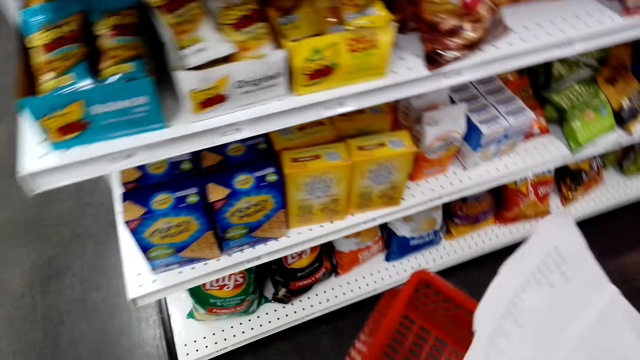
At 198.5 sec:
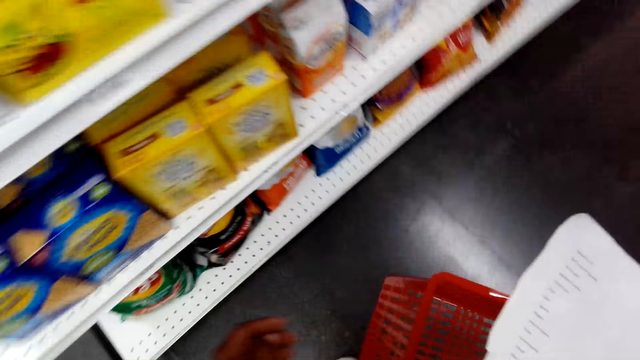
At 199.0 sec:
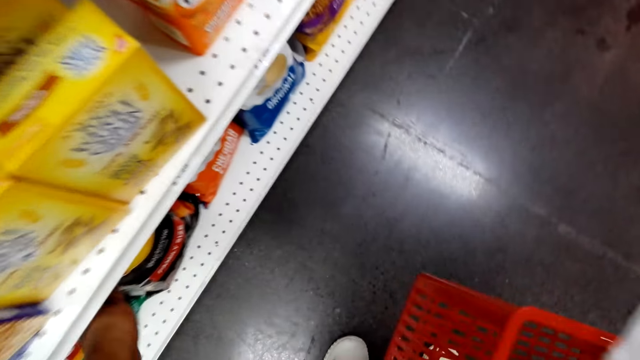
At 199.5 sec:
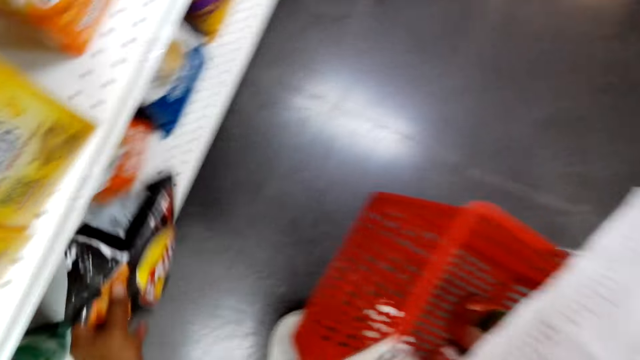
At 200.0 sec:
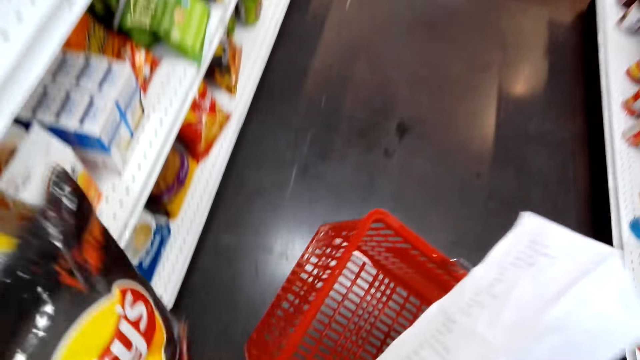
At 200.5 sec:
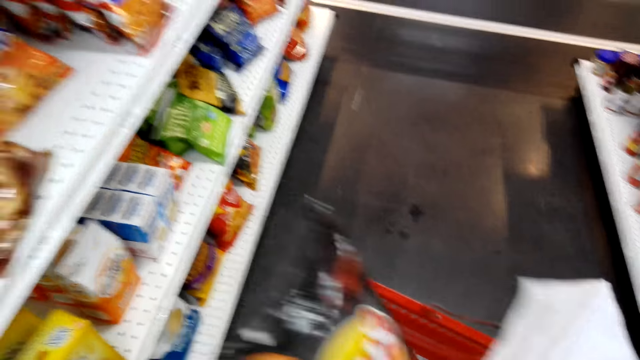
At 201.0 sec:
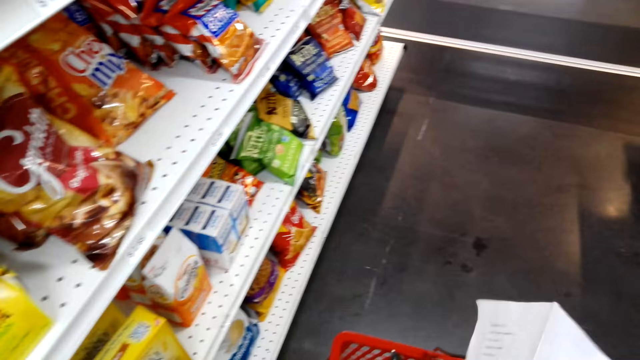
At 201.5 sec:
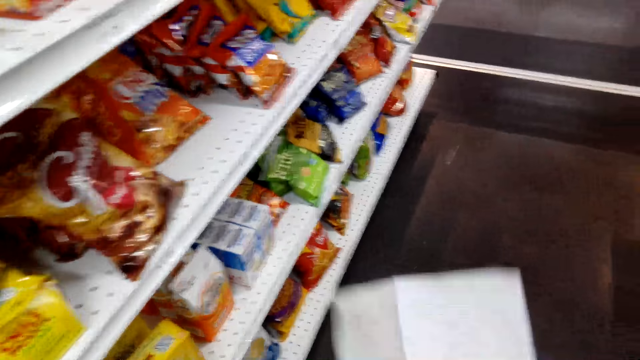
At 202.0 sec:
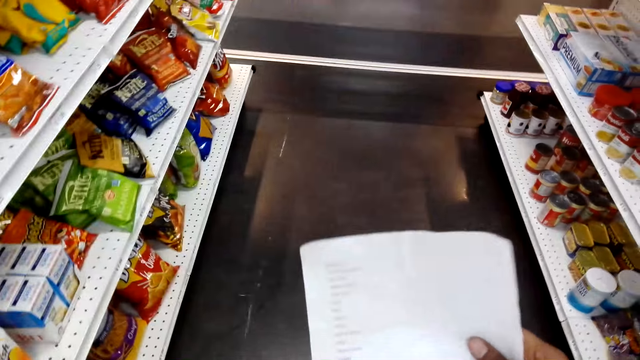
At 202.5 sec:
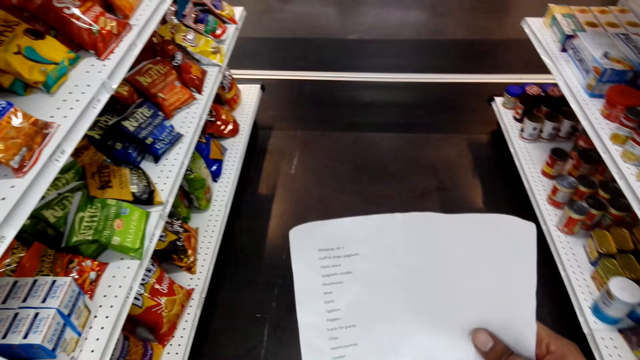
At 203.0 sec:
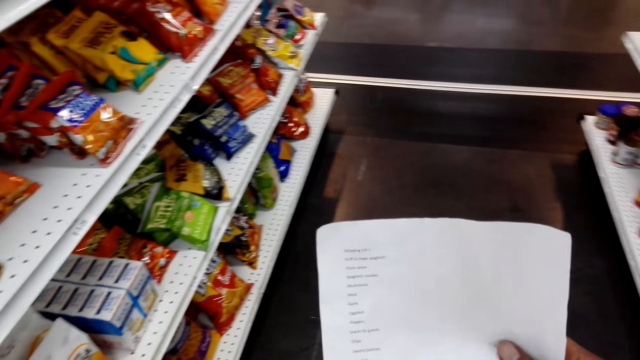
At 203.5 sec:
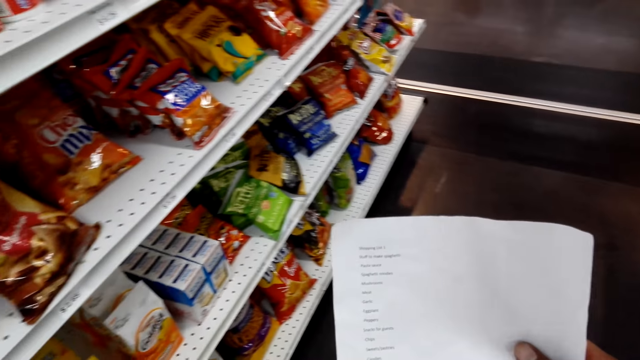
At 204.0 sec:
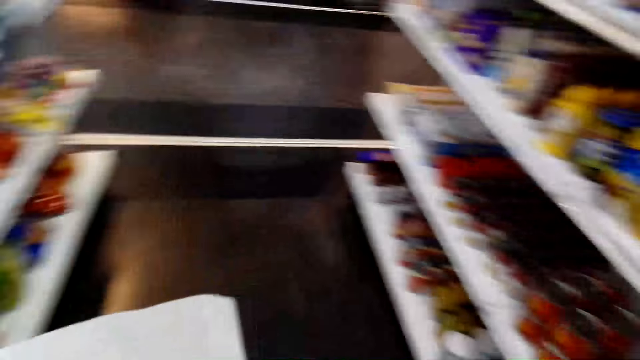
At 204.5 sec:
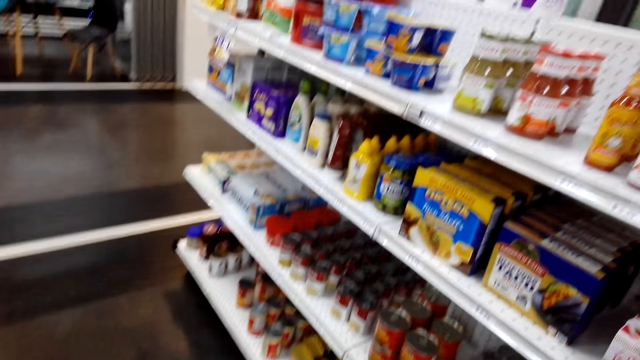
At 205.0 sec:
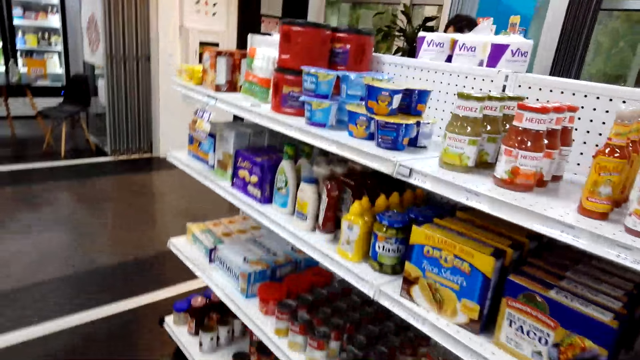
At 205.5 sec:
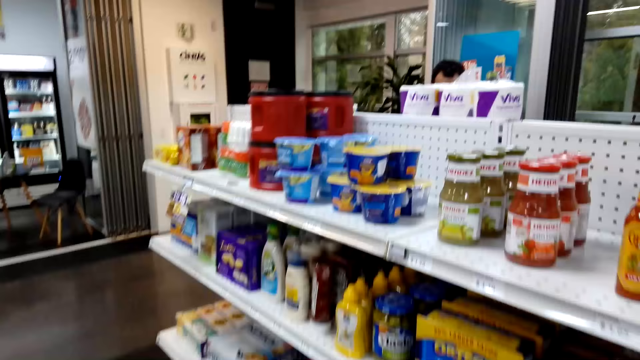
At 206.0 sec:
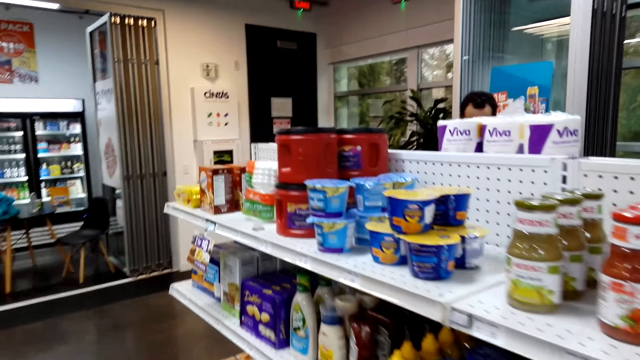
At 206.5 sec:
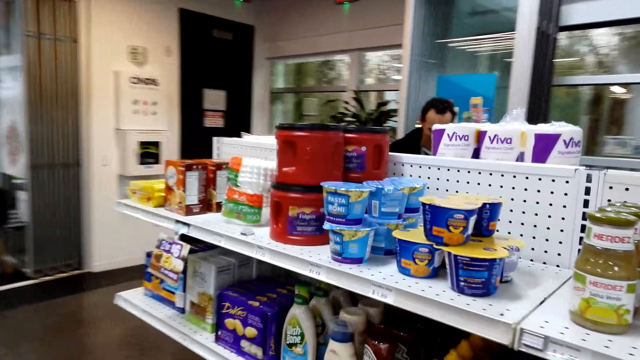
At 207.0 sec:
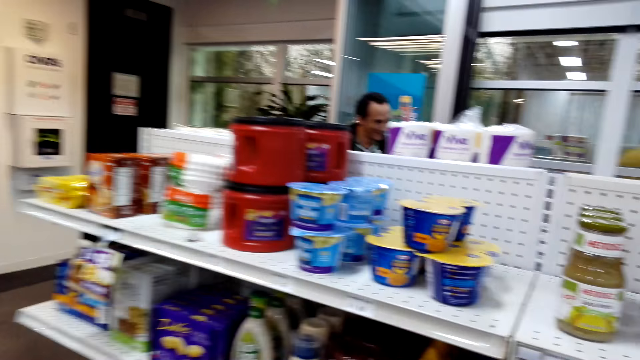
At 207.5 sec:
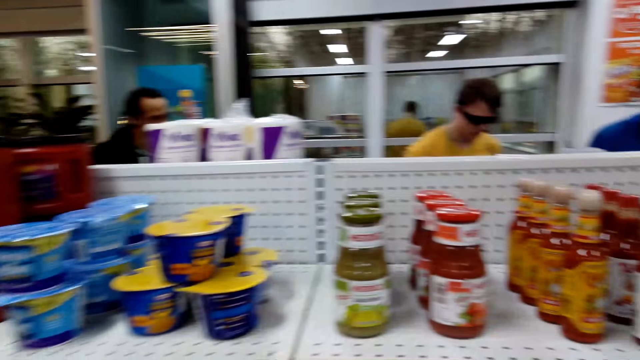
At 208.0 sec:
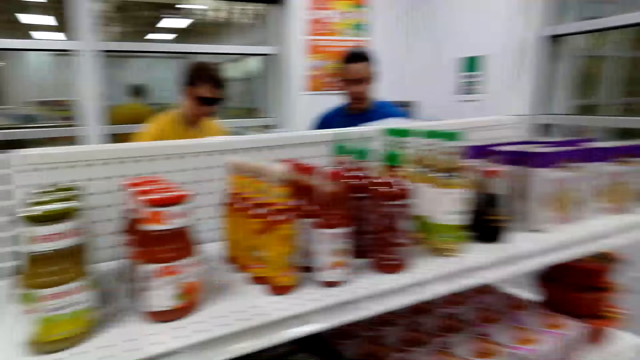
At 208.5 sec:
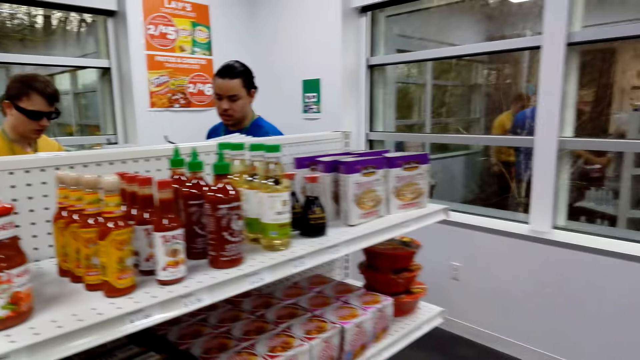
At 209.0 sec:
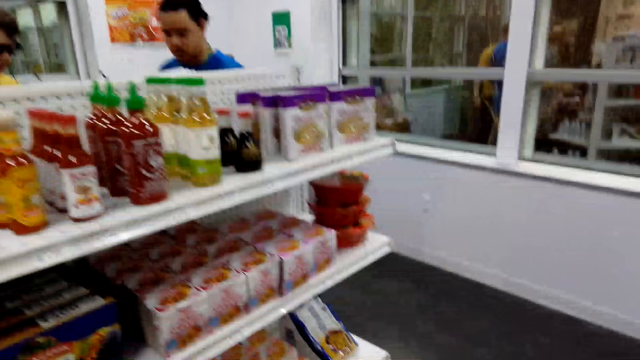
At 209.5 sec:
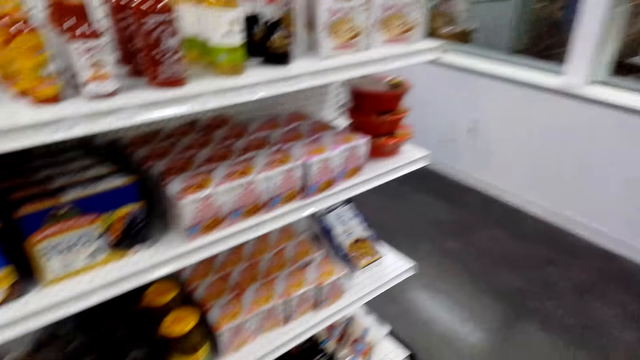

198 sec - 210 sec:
The camera wearer picks up a packet of chips from the shelf. They put something in the basket. They read through the shopping list. They look at the items on the shelves.

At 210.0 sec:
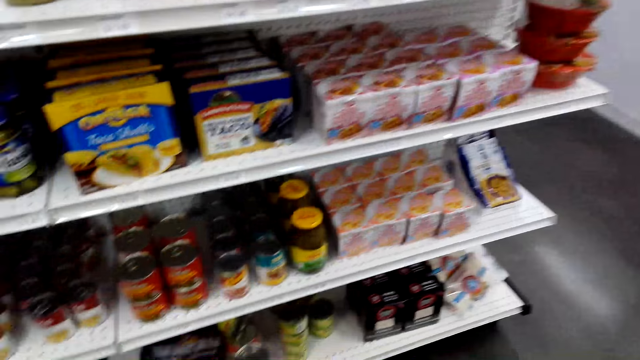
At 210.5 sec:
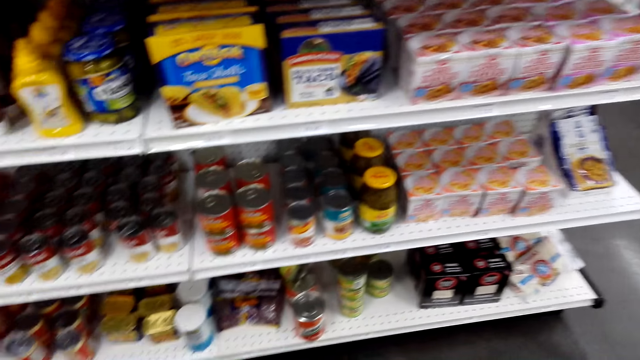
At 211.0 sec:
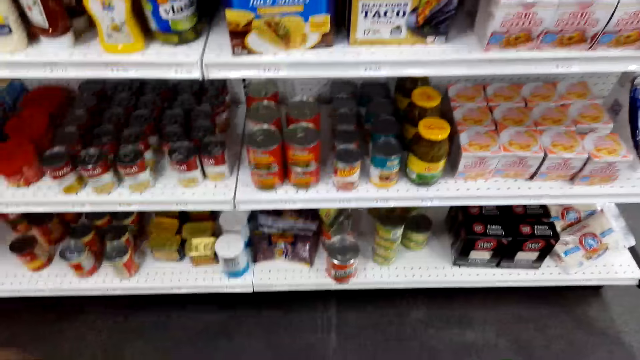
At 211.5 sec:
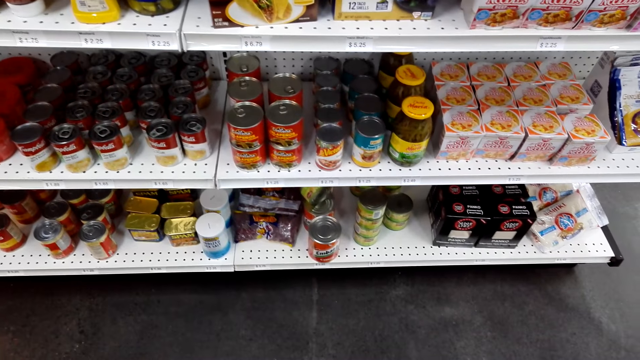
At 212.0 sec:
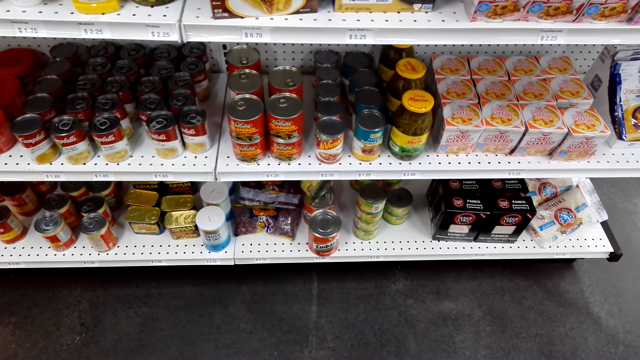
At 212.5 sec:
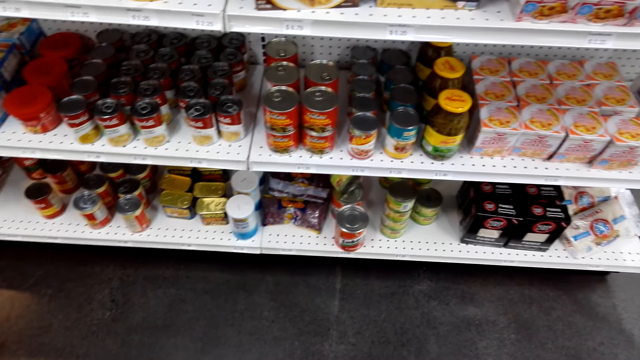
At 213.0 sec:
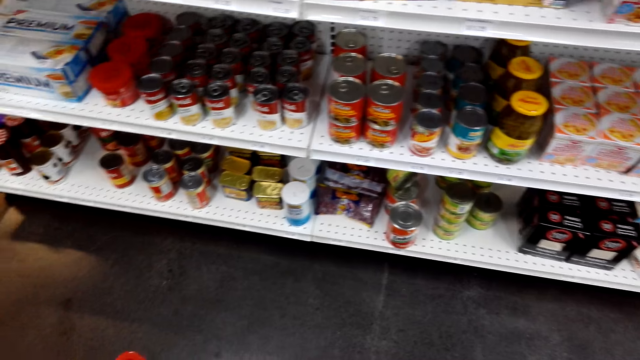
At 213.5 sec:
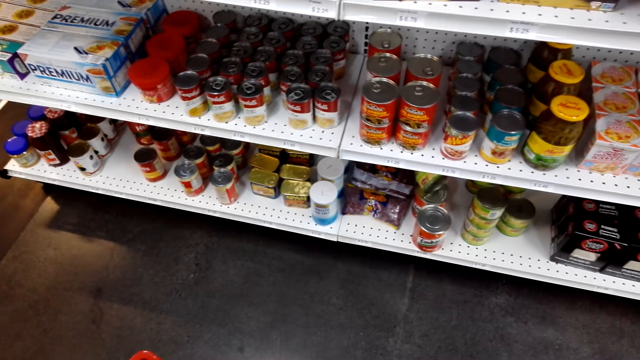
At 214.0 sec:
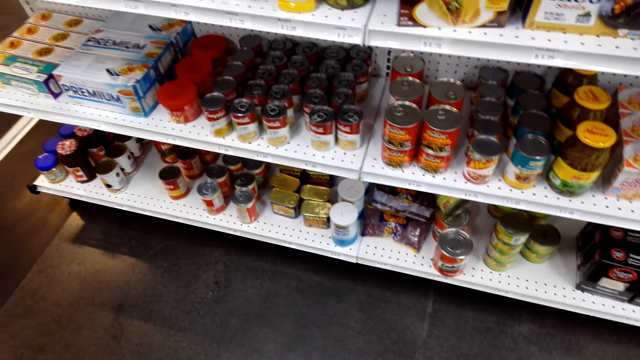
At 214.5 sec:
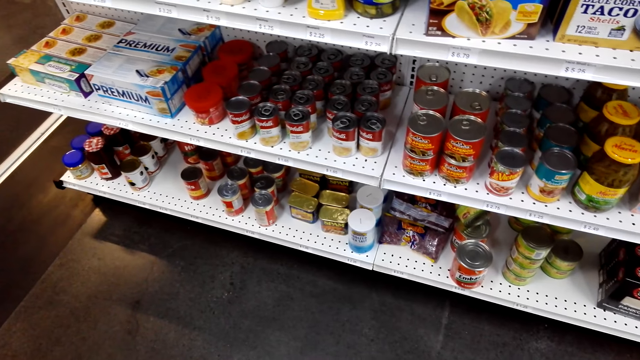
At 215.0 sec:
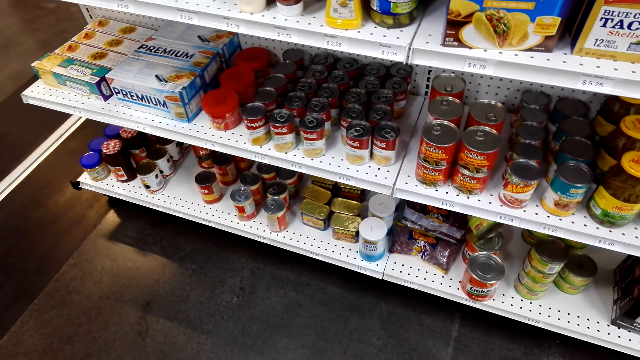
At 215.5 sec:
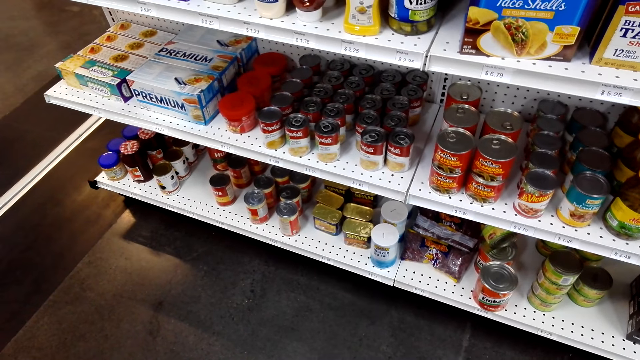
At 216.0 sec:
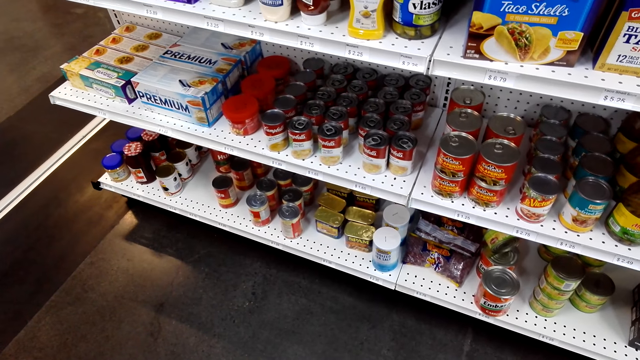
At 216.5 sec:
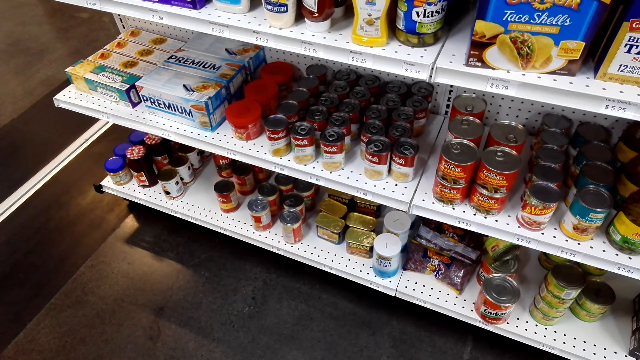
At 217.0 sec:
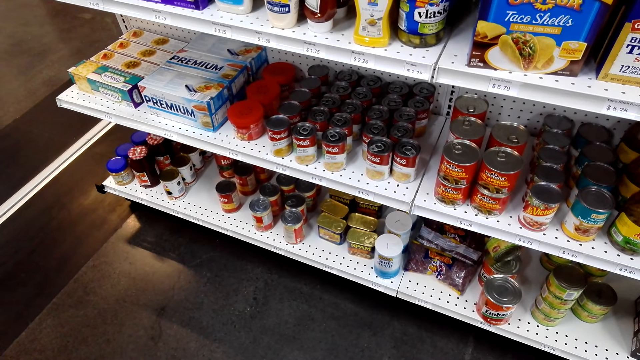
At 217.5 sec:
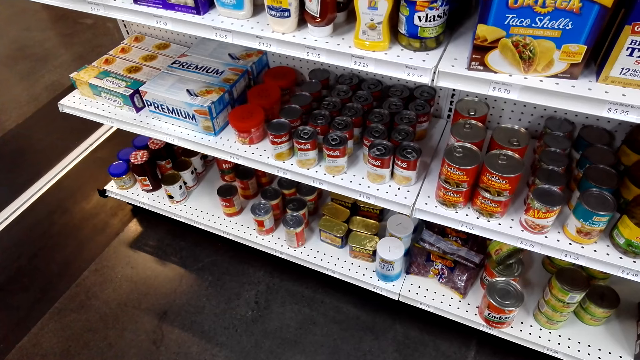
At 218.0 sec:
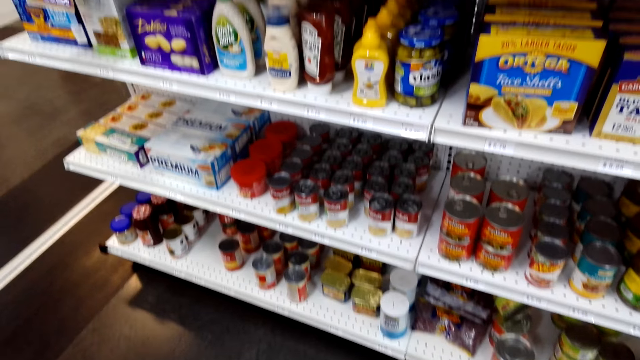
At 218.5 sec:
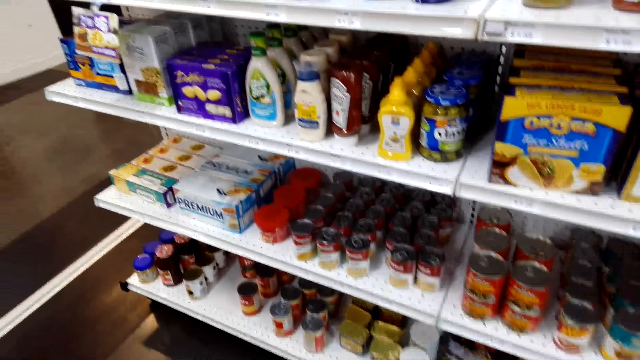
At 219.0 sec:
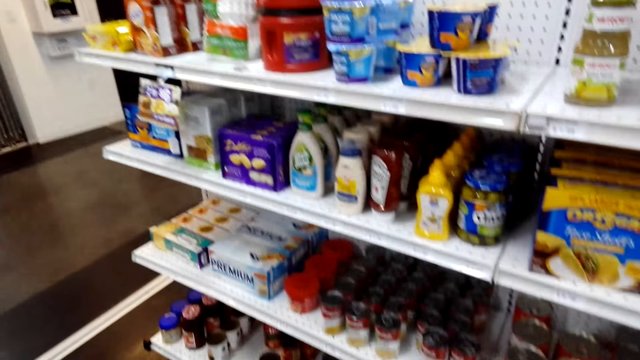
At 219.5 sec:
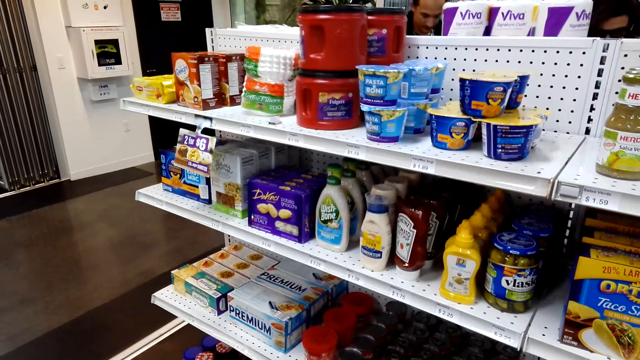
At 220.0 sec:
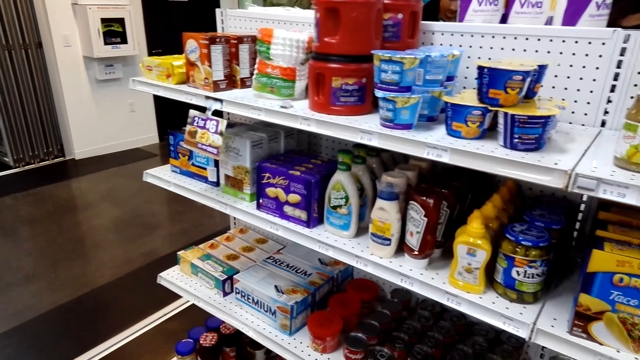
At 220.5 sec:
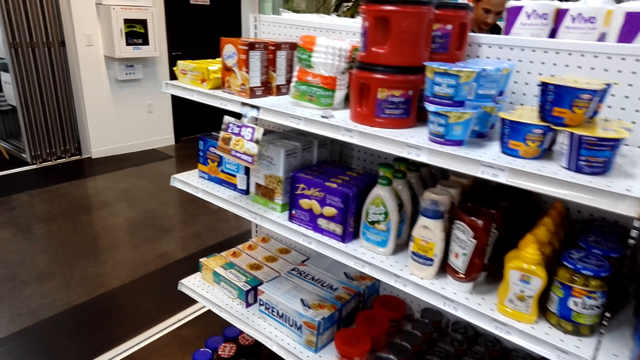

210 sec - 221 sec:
The camera wearer looks for an item in the shelf.
